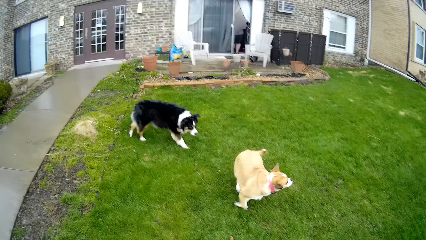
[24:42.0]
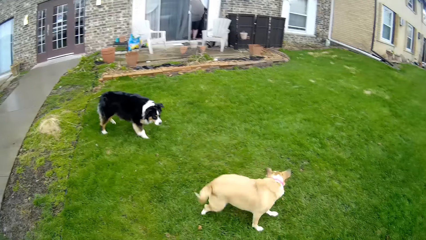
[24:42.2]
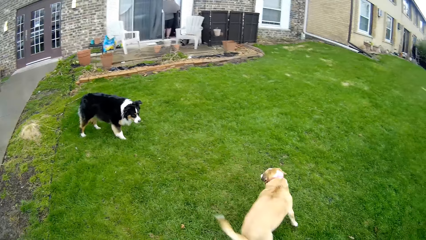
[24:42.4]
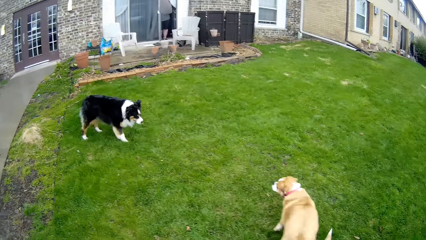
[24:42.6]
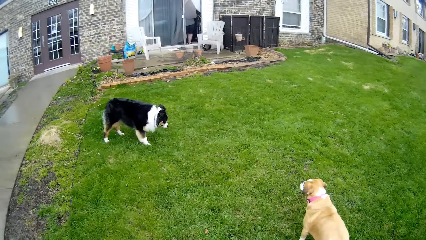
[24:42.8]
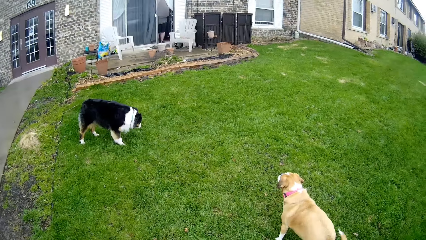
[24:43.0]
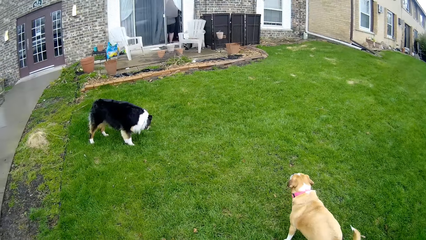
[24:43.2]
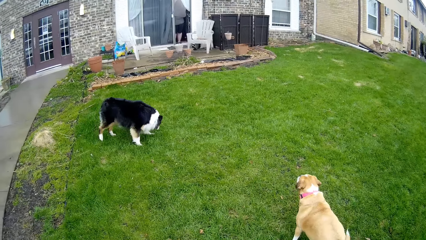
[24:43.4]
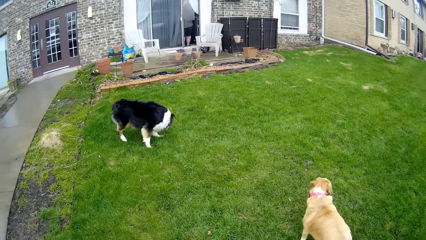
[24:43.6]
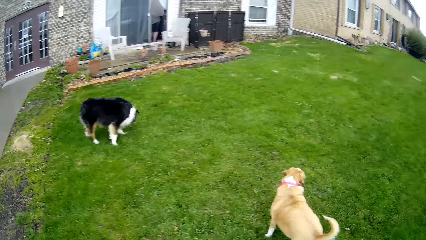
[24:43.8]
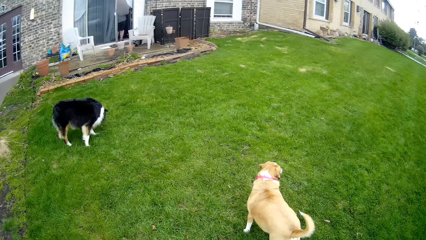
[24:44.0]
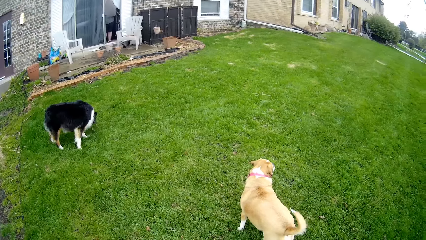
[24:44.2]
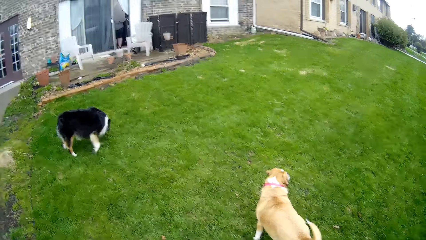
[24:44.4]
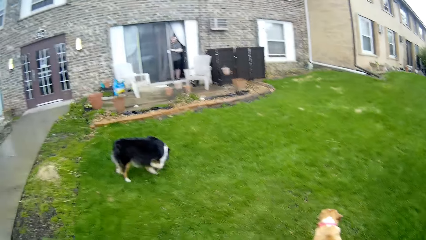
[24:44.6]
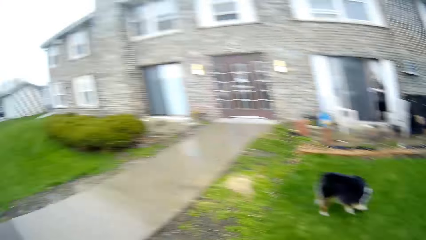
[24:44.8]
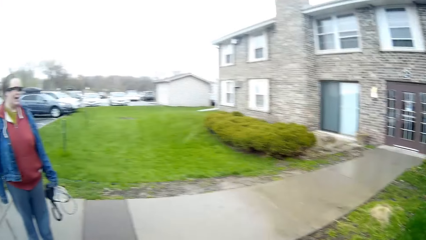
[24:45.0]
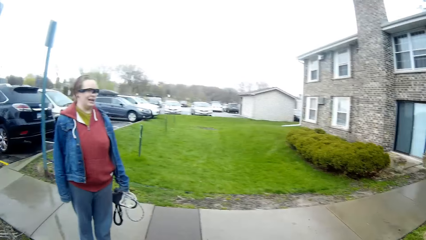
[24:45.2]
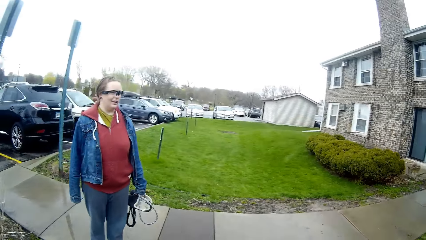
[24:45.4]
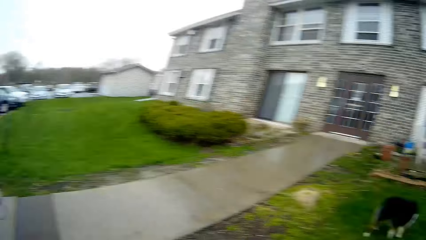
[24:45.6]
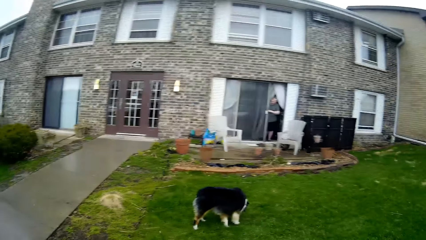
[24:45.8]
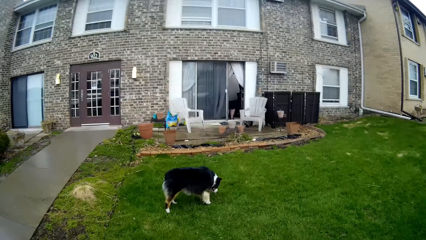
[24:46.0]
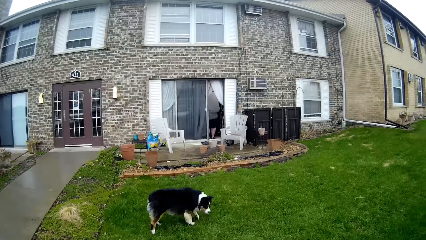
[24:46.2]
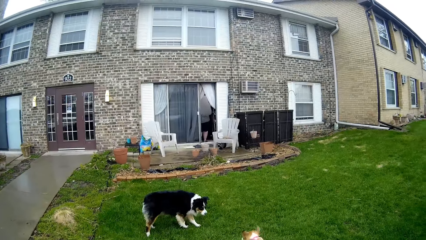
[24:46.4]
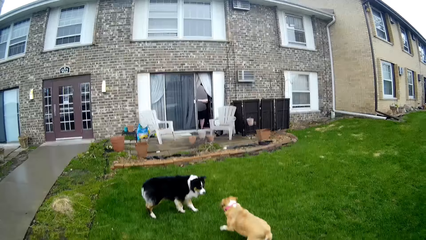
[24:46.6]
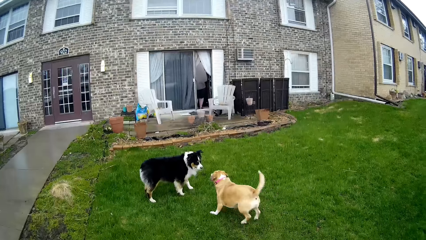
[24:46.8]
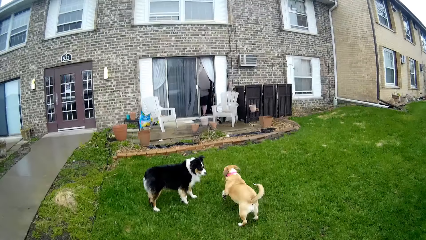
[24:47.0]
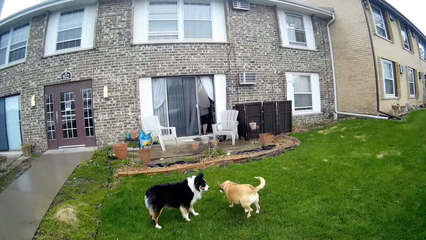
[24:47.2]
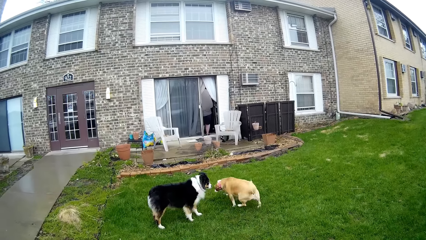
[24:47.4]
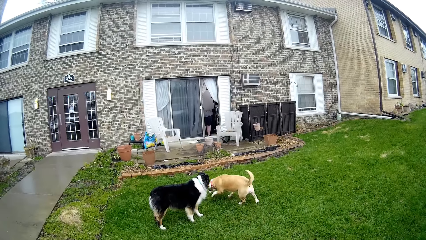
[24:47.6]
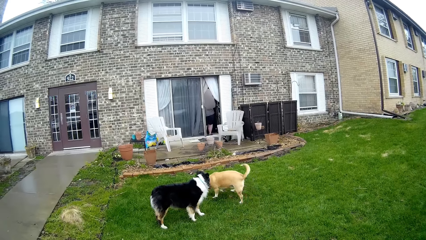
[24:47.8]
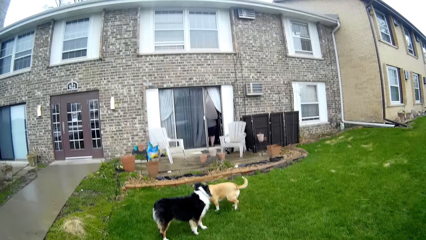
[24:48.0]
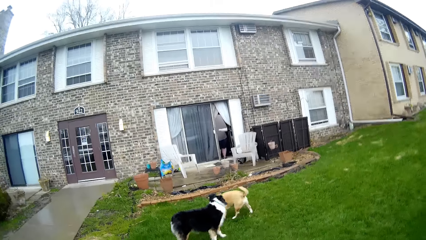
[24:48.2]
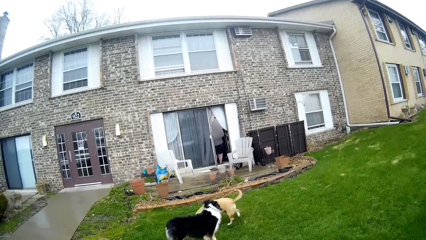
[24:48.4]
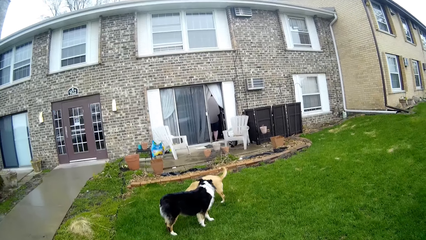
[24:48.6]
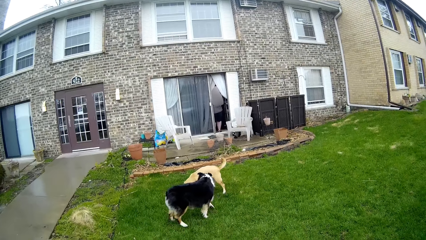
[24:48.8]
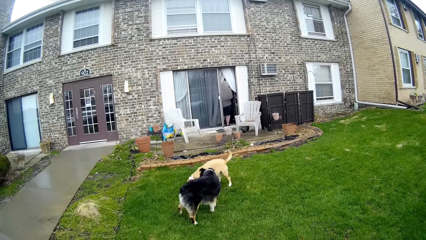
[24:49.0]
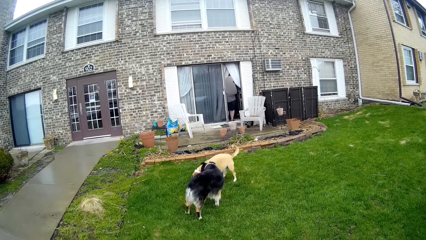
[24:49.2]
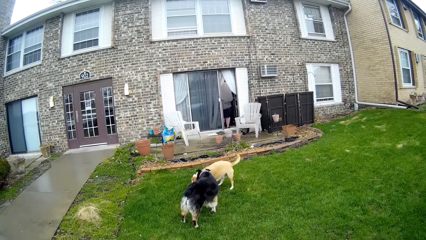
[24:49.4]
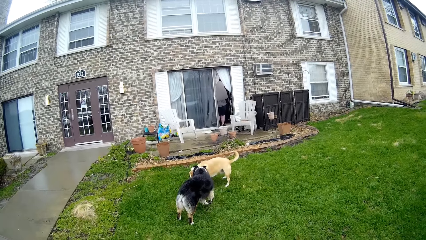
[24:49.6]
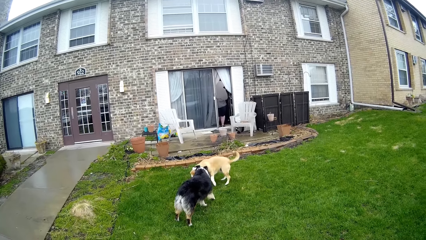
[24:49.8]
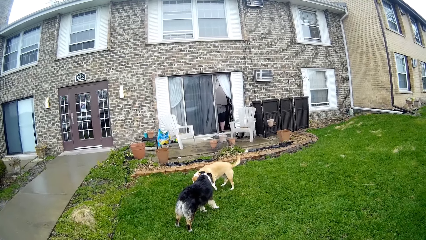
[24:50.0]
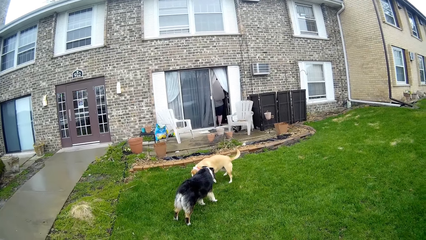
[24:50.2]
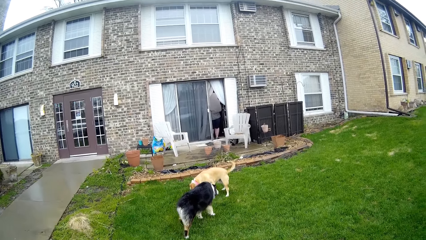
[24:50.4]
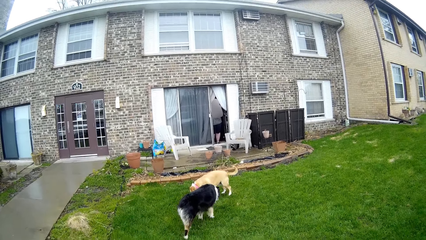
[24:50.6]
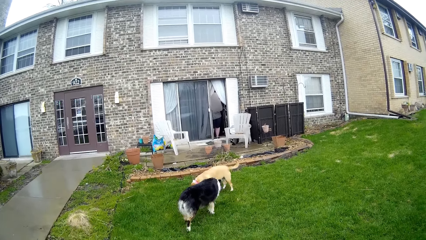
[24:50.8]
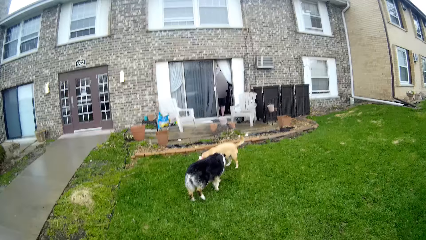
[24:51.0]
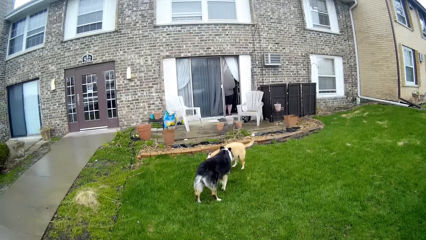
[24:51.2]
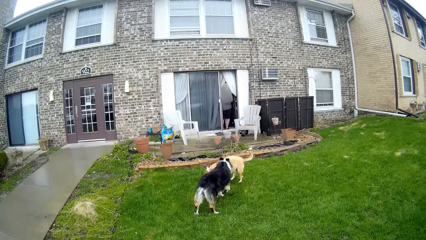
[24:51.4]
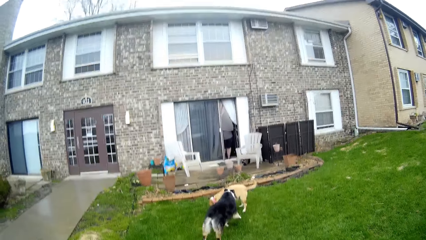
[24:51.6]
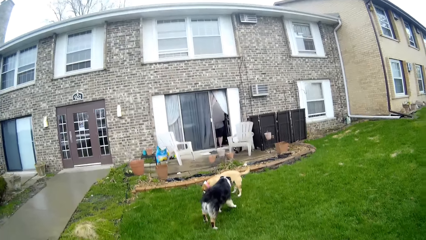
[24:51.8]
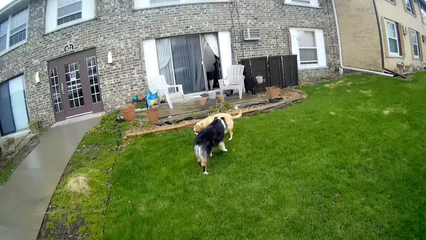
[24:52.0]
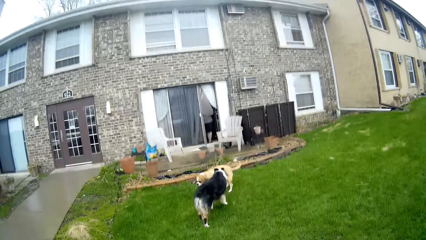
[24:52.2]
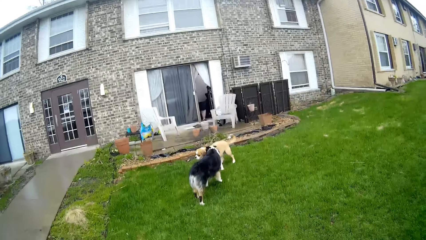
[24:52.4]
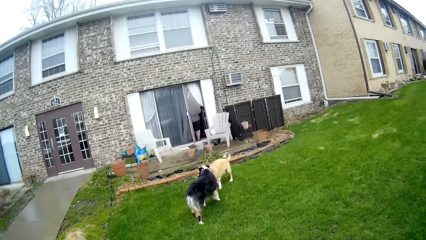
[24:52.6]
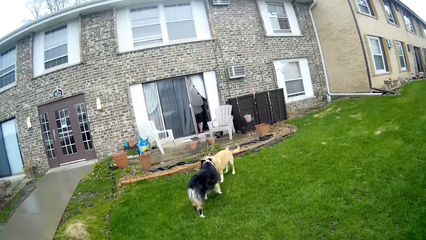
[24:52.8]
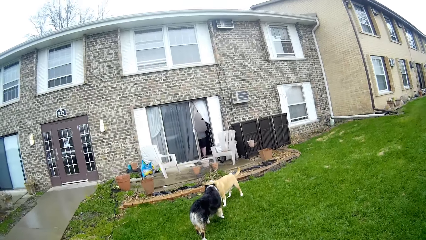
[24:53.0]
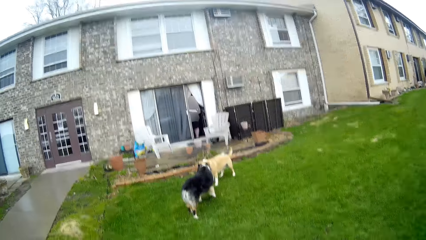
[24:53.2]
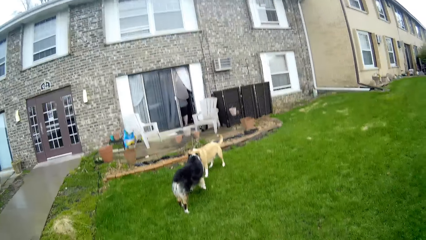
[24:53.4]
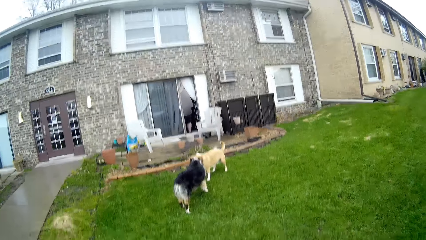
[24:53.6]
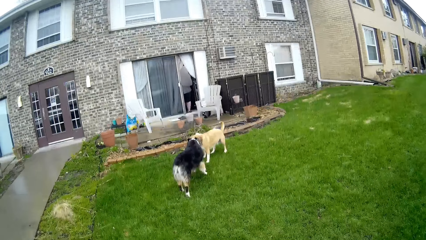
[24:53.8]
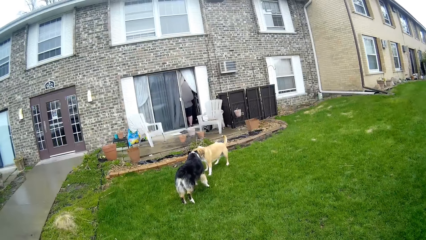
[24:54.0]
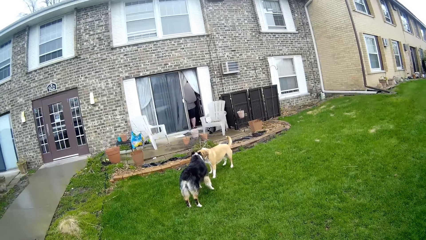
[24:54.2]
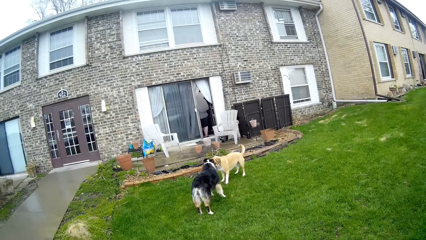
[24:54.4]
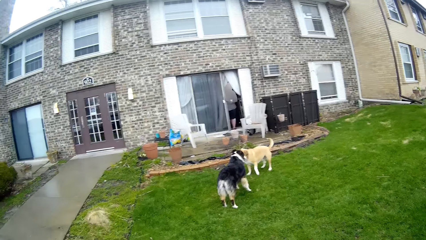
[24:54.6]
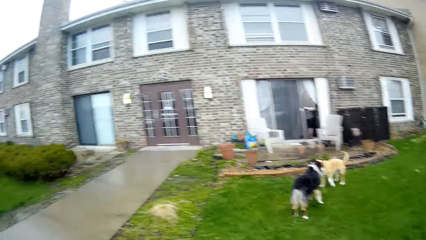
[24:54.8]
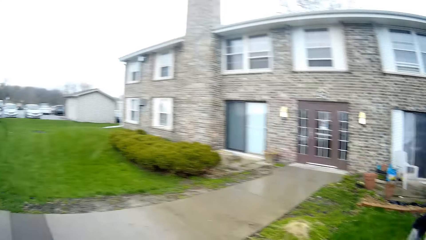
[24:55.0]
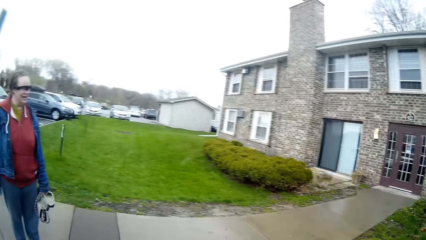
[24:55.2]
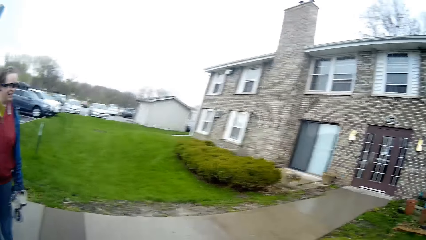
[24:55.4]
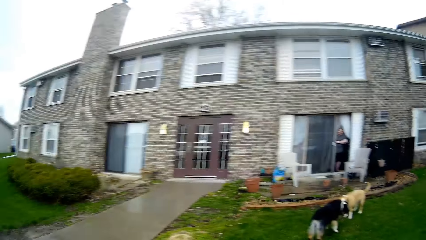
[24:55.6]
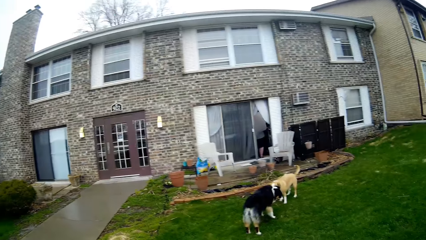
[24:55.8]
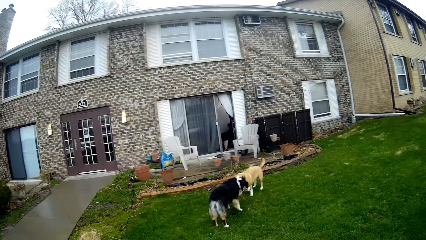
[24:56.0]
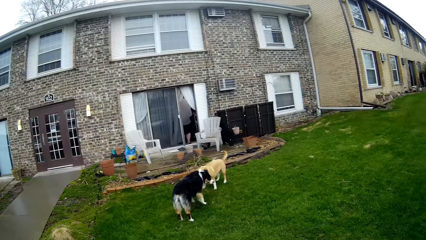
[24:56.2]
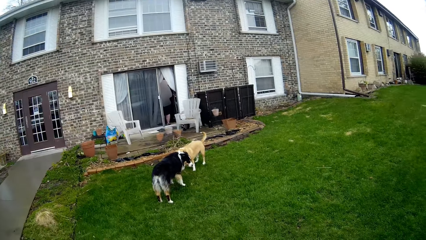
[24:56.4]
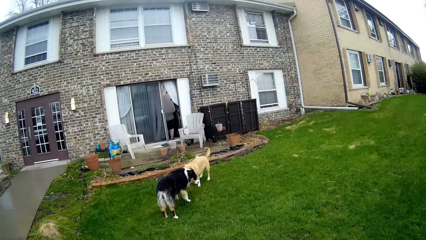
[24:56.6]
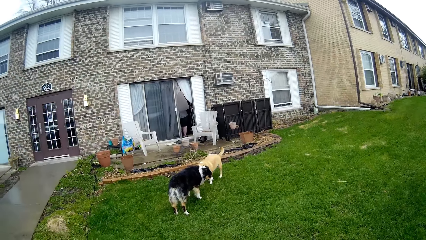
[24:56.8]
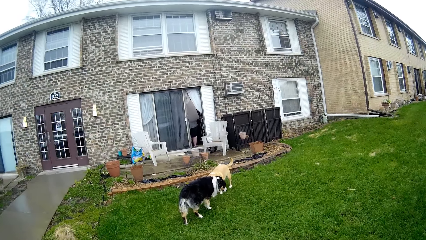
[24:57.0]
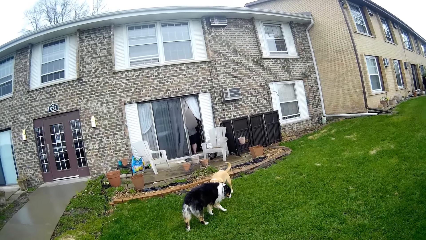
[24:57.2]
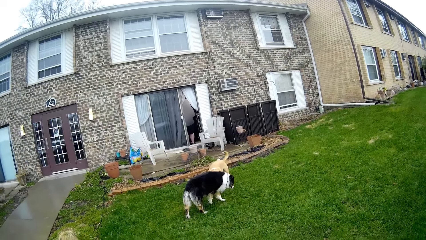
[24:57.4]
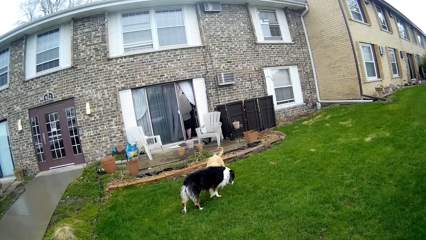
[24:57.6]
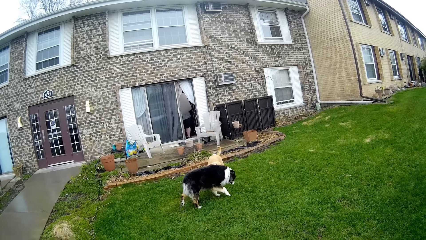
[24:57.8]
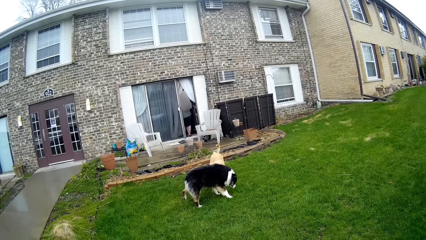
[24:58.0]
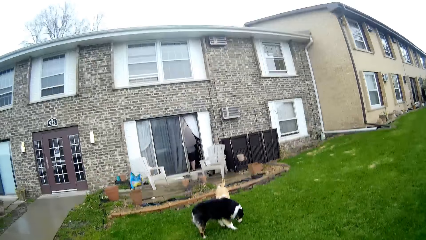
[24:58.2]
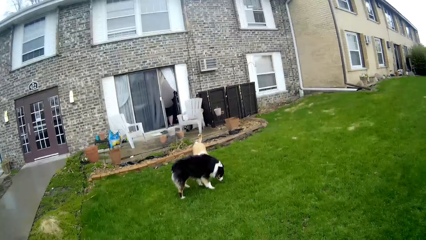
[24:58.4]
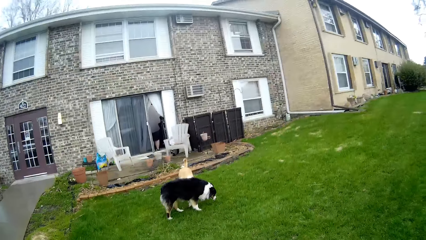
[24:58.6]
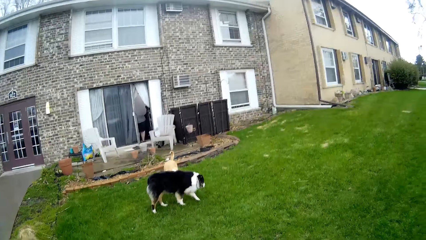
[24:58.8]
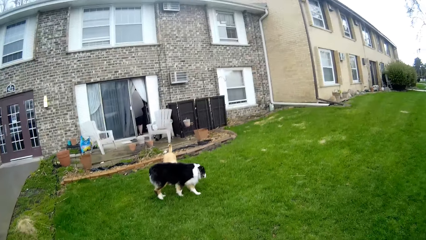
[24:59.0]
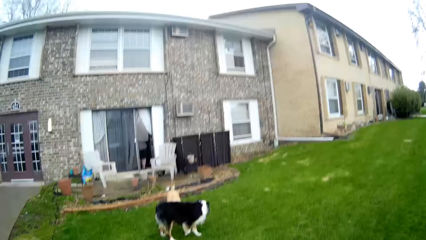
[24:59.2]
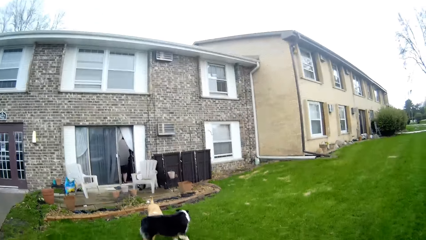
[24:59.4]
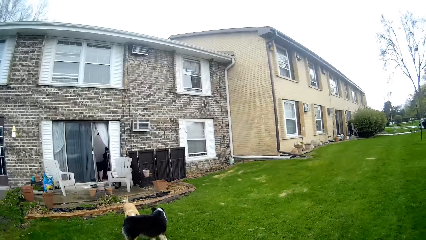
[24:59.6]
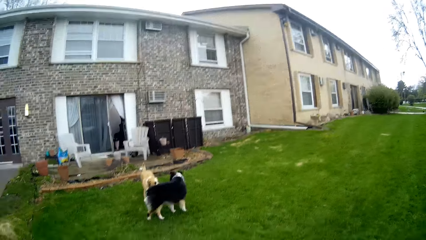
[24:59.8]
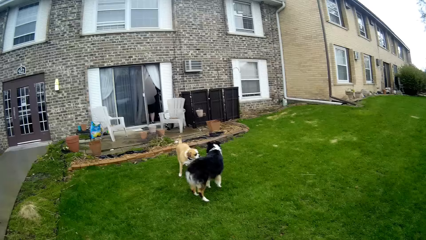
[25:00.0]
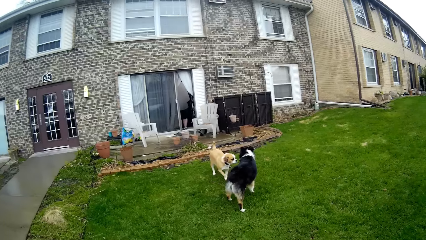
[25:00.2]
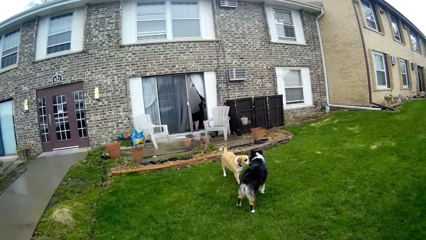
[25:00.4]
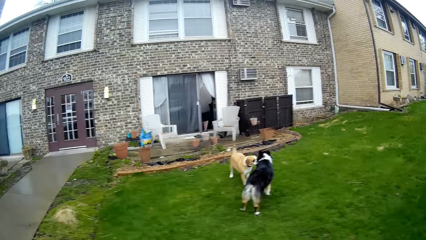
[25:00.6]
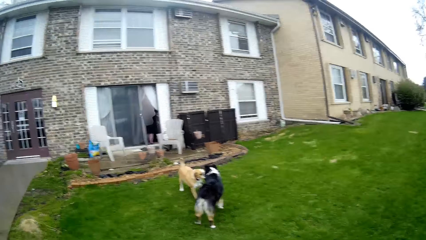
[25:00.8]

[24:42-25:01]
The camera wearer does something. They look around. They do something. They look around. They do something.
